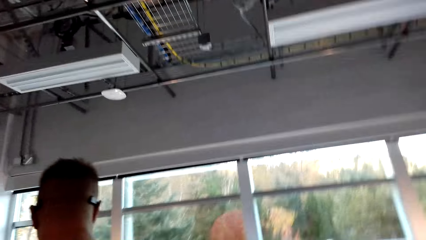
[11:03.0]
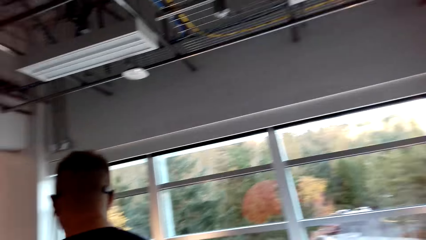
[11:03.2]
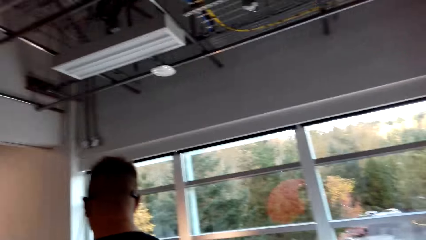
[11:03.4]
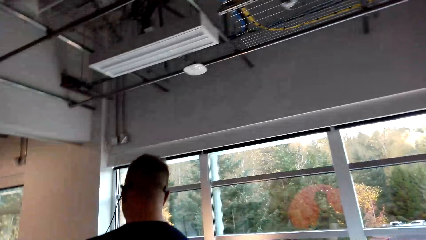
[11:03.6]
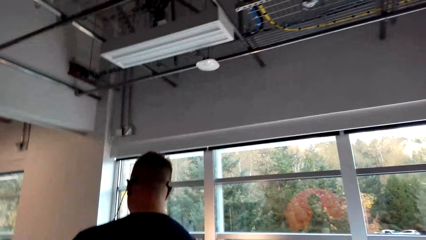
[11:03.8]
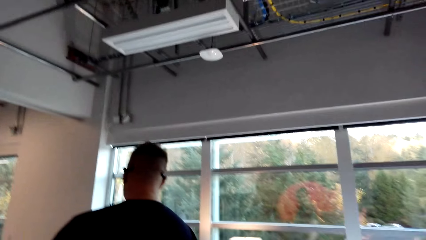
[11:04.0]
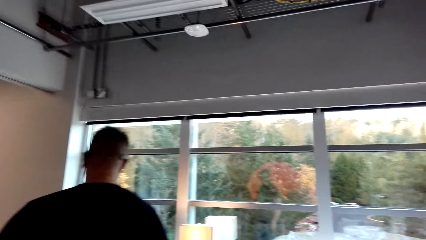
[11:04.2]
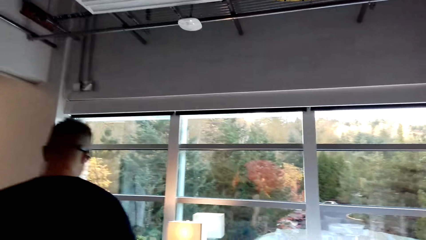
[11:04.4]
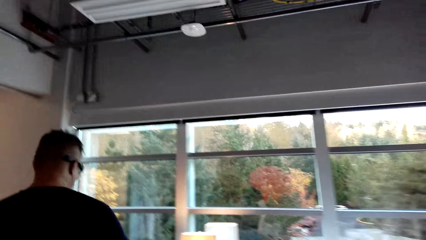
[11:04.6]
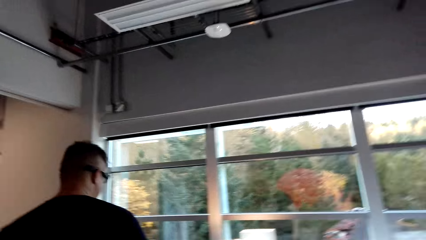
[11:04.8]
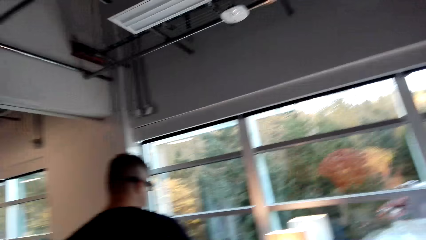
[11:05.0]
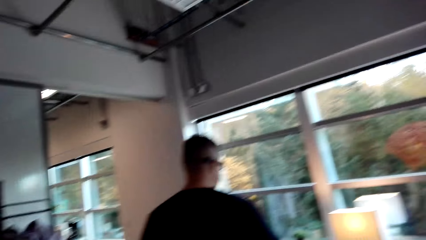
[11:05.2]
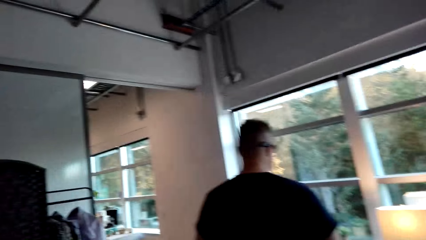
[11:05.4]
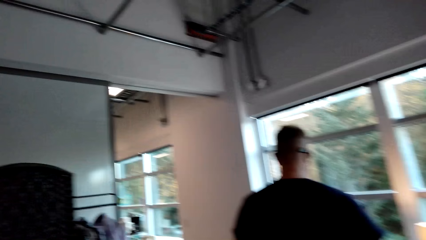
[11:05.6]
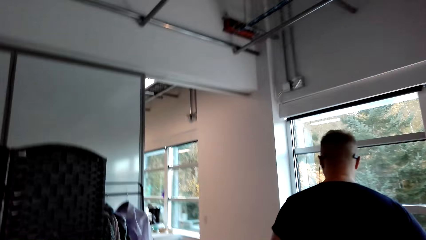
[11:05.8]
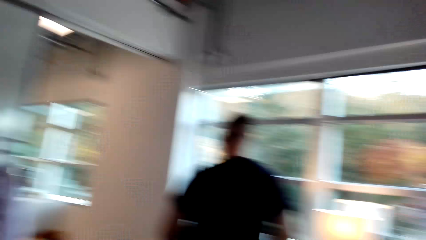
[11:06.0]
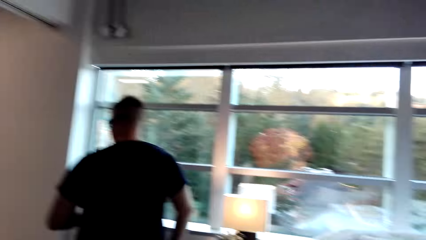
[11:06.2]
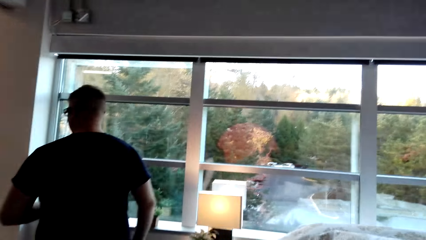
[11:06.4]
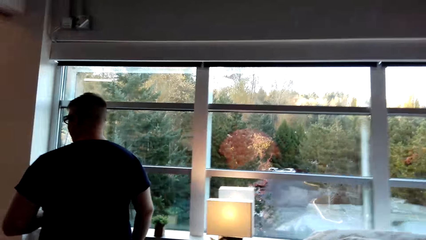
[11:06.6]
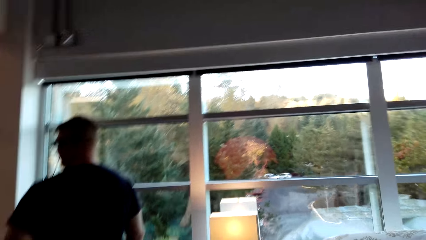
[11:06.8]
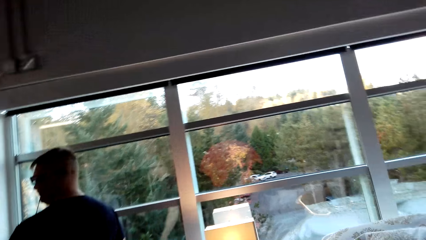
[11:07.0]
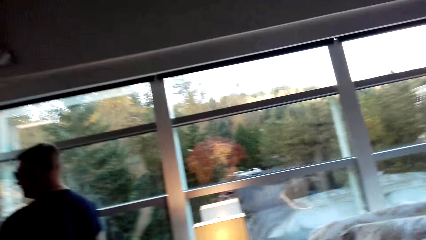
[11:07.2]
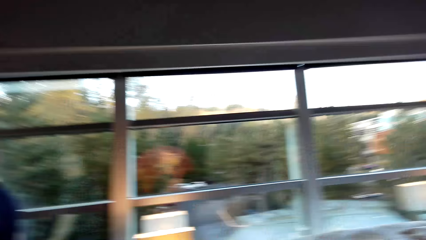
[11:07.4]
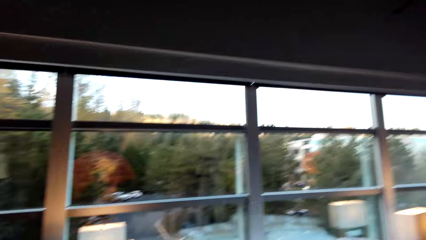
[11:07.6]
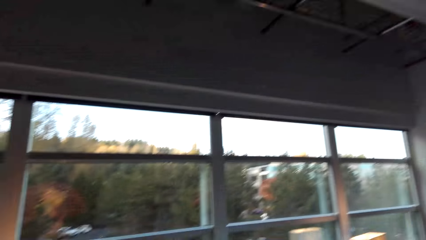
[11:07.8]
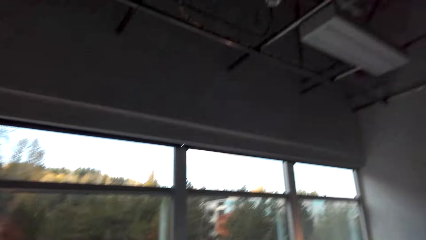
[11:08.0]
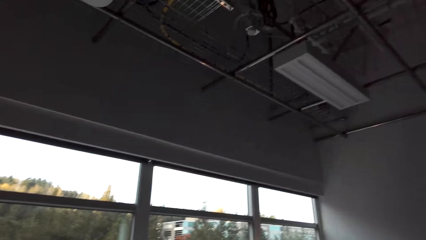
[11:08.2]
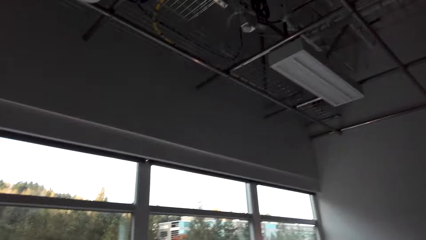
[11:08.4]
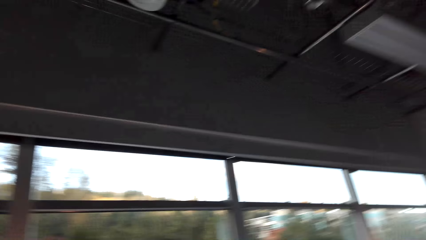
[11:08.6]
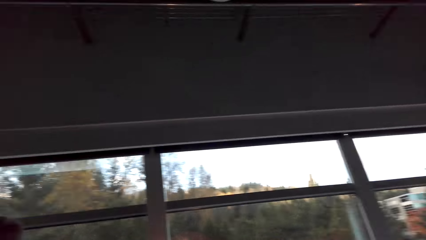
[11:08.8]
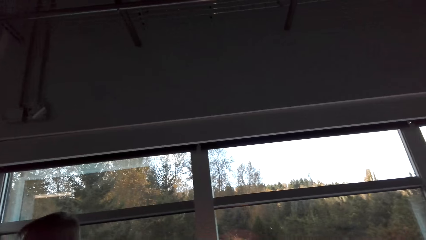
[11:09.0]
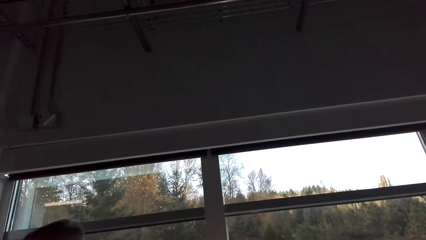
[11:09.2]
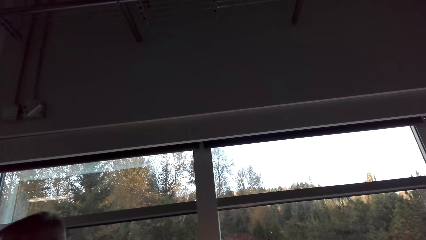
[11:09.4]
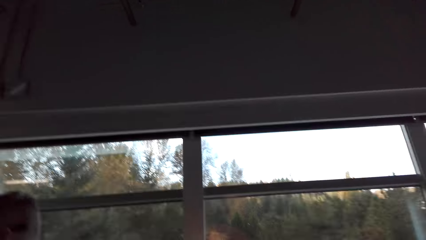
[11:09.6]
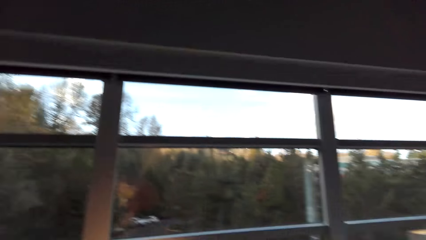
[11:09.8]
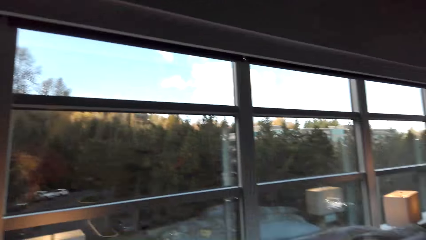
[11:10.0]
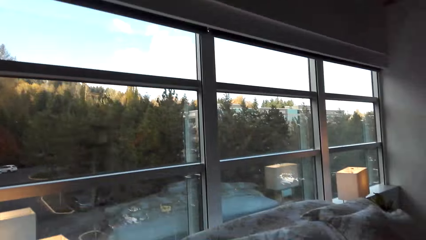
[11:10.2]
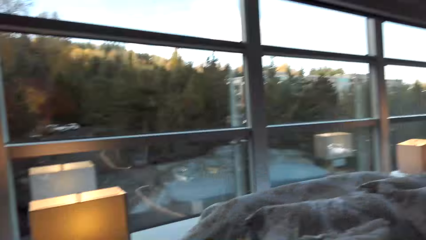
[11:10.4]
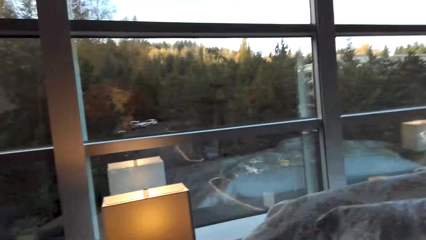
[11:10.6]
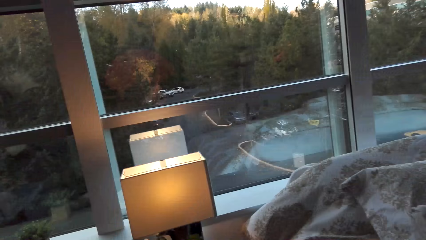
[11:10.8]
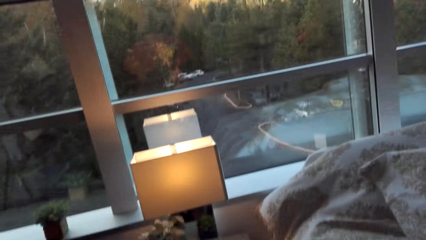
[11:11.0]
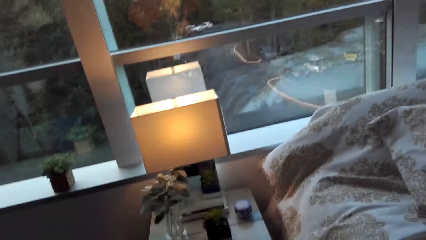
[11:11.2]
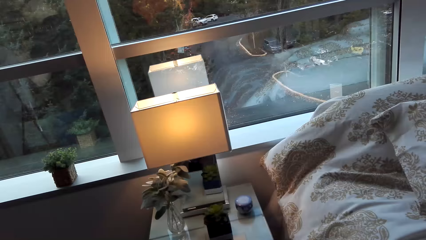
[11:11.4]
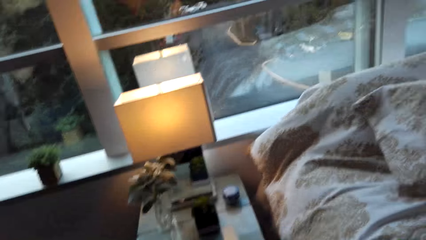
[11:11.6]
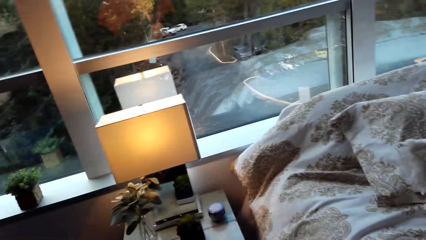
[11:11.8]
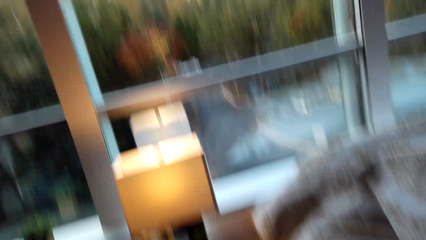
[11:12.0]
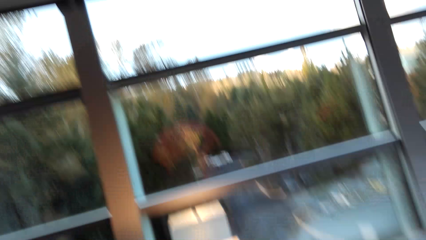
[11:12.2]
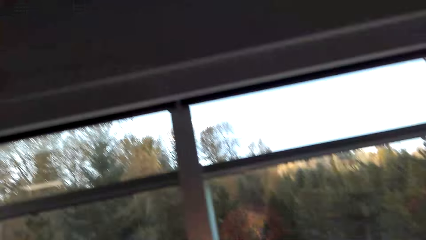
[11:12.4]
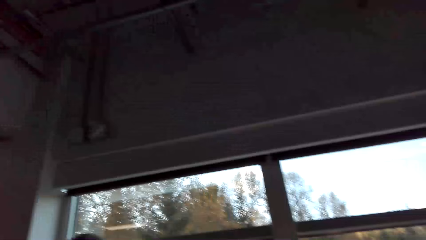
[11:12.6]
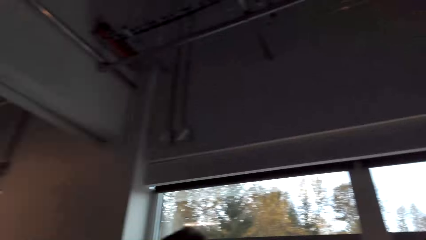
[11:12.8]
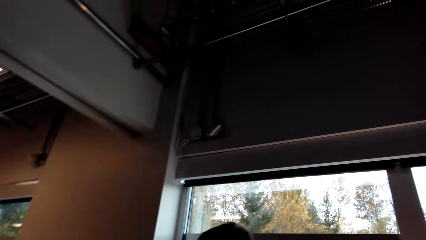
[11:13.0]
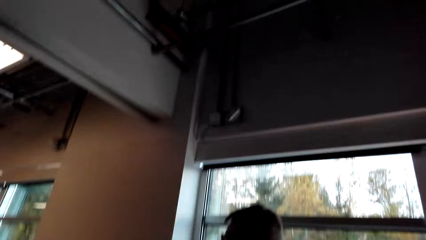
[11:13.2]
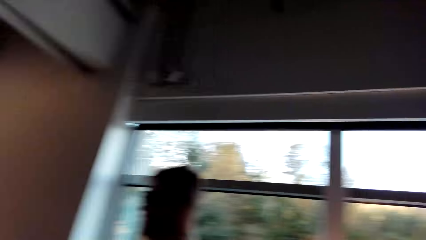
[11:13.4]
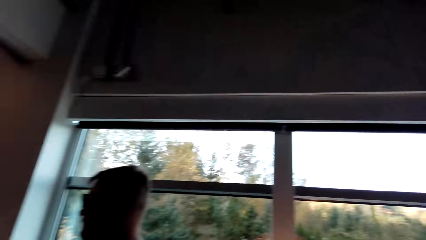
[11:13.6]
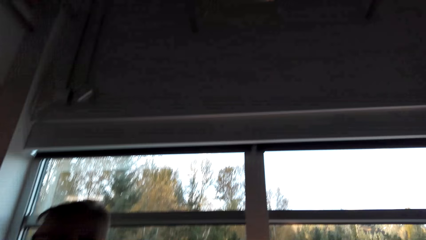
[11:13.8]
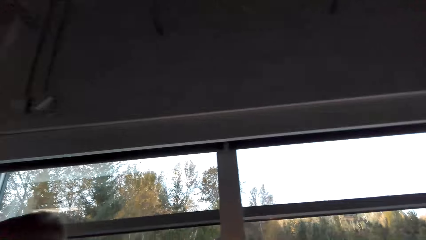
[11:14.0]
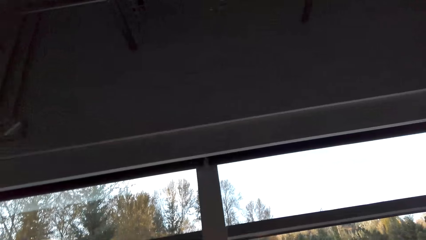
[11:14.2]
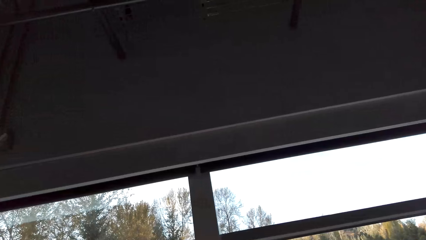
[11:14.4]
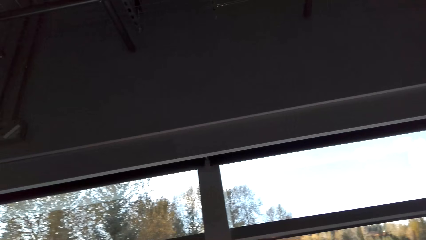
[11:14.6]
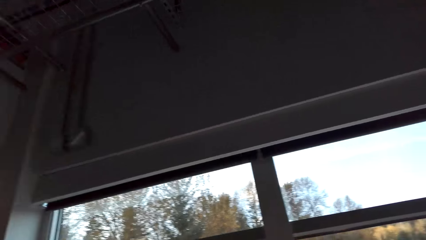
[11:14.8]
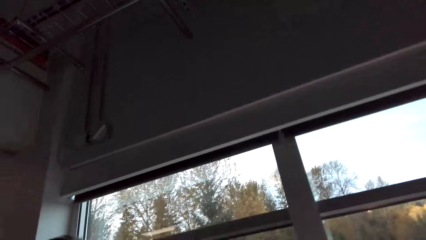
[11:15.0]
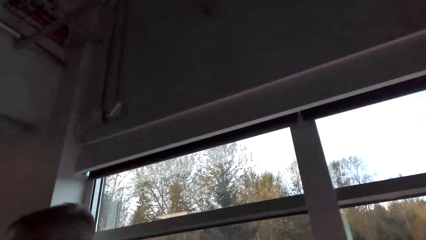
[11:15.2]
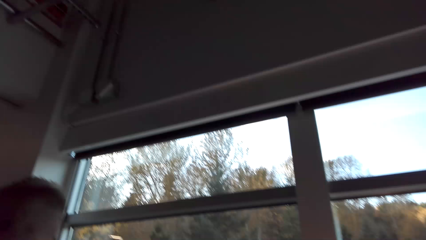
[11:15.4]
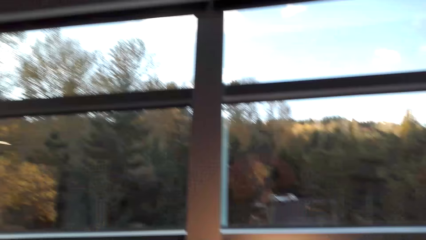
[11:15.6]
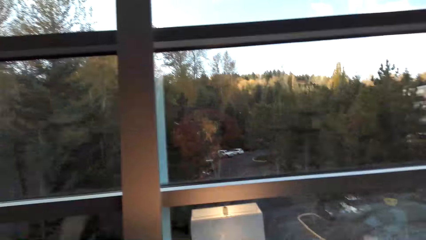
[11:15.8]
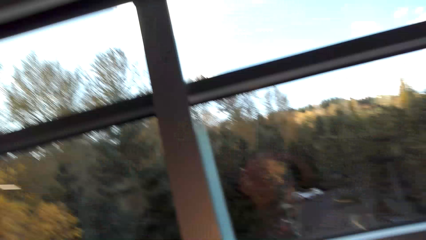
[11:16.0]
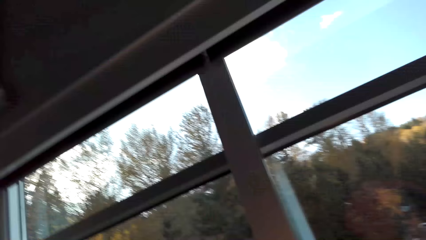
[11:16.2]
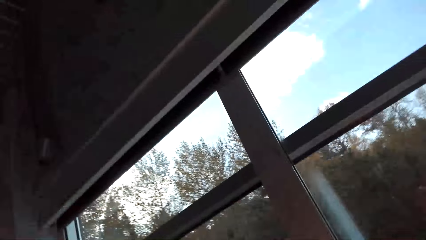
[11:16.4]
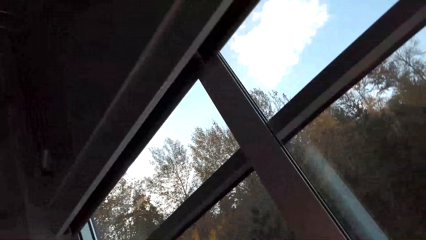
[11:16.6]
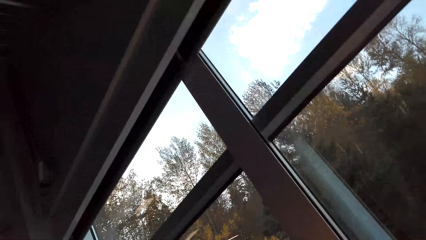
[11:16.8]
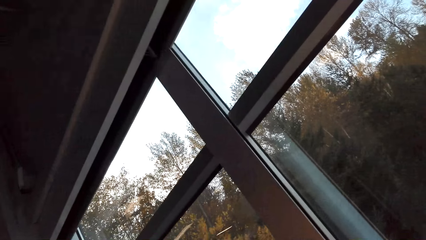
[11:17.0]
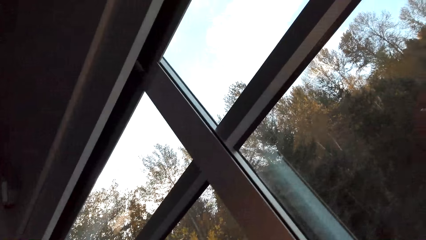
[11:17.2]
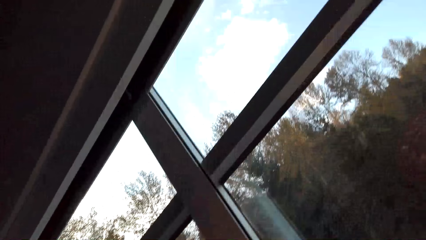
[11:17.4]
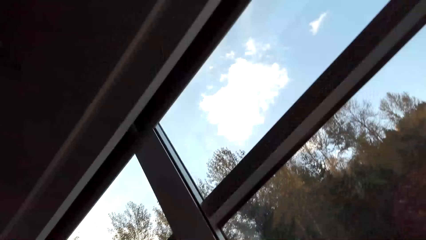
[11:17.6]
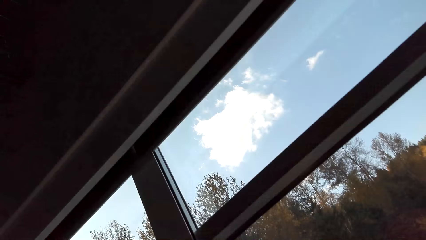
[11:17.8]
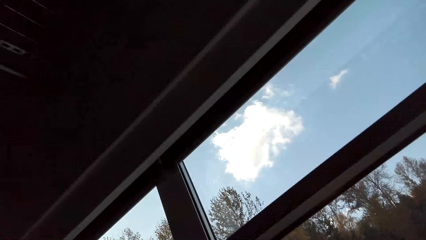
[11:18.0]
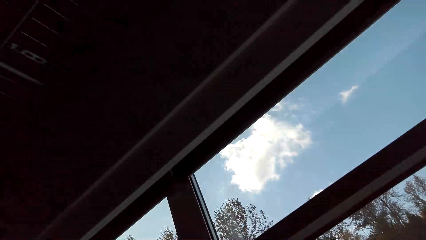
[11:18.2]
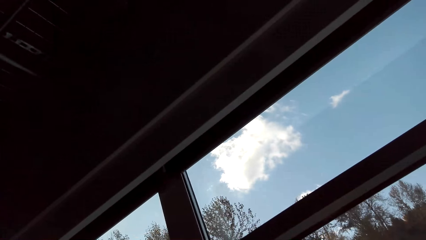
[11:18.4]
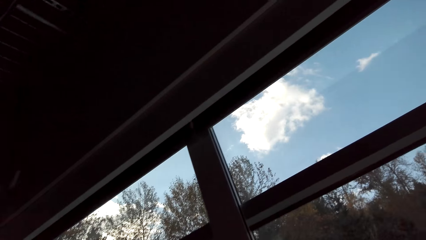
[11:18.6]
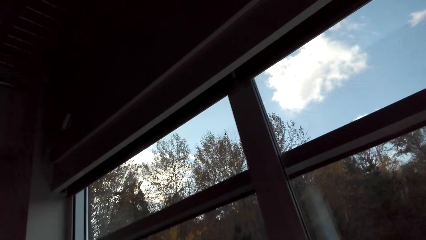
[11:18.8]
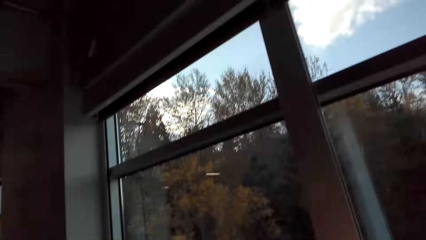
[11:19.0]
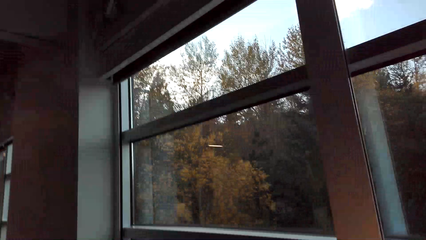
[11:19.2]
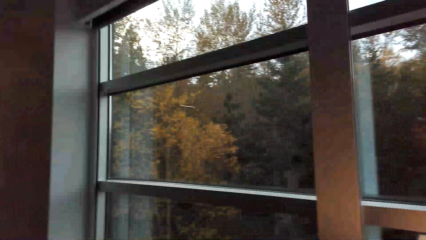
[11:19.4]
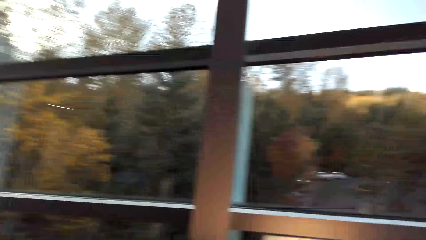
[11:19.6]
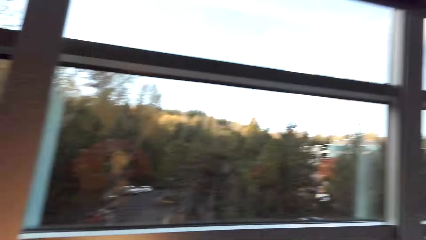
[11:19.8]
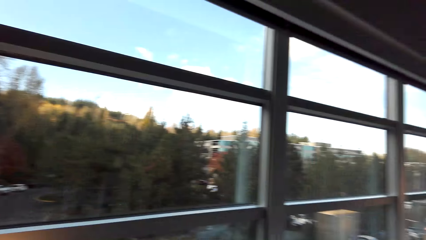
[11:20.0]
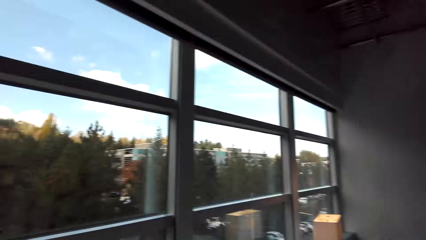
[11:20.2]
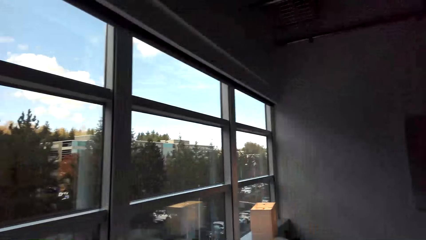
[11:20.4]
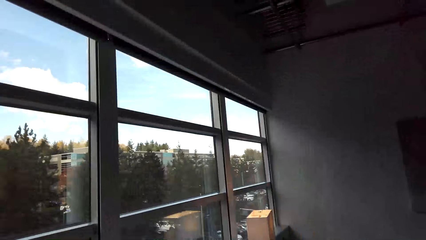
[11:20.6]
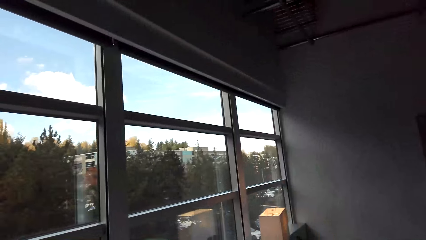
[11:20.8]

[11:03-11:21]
The camera wearer walks around the room. A person walks past the camera wearer. The camera wearer looks around the room. They look out the window.
